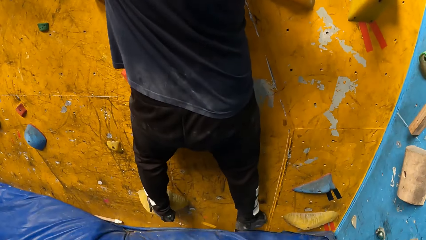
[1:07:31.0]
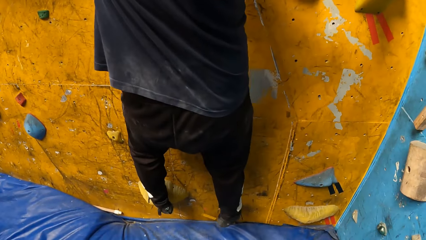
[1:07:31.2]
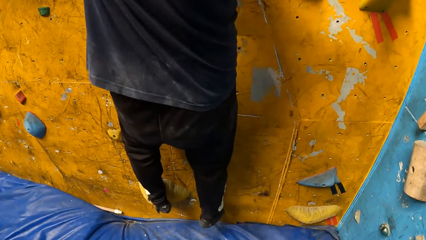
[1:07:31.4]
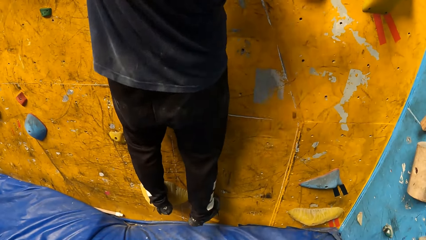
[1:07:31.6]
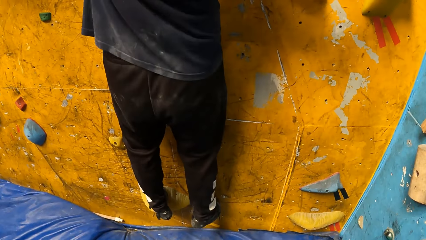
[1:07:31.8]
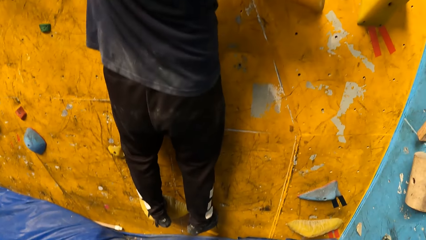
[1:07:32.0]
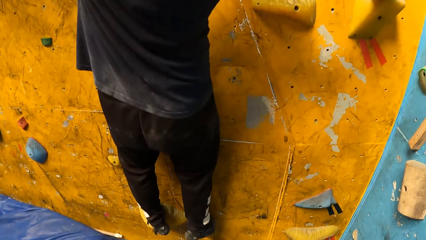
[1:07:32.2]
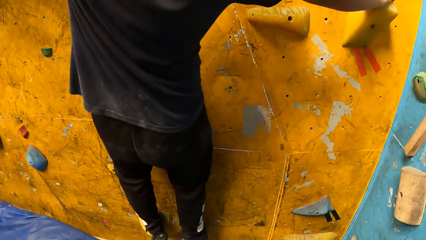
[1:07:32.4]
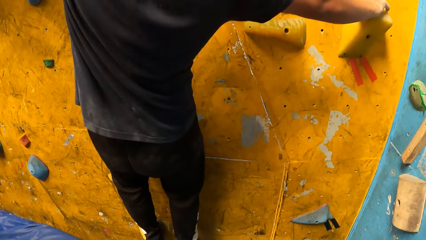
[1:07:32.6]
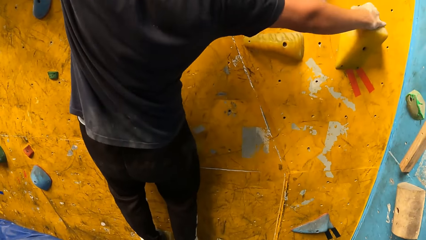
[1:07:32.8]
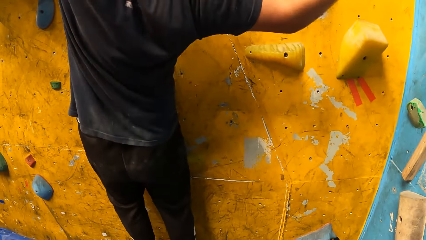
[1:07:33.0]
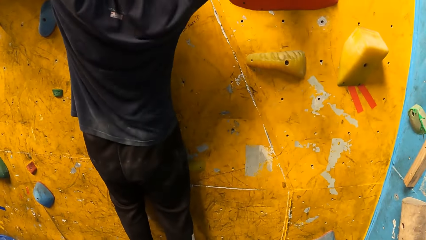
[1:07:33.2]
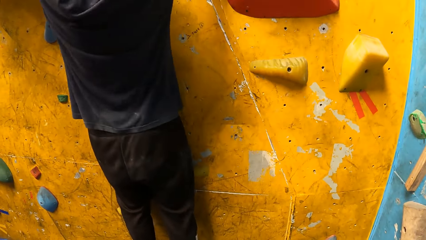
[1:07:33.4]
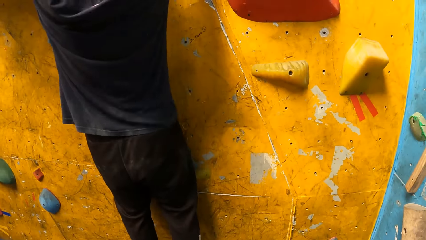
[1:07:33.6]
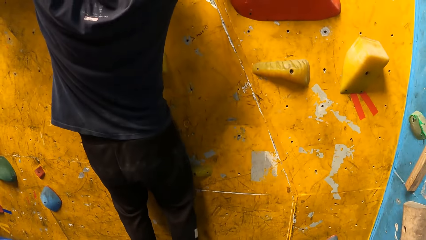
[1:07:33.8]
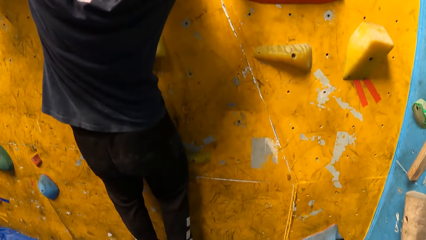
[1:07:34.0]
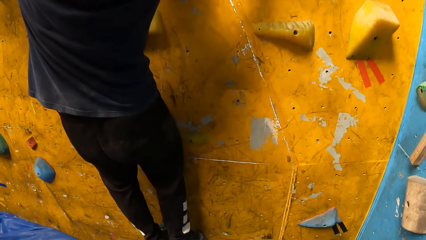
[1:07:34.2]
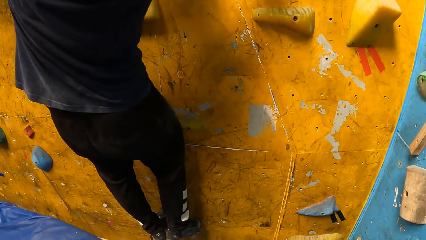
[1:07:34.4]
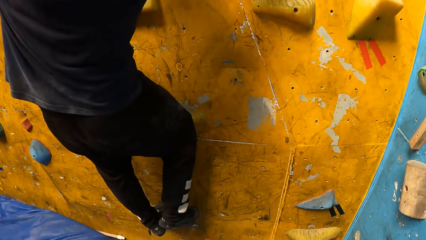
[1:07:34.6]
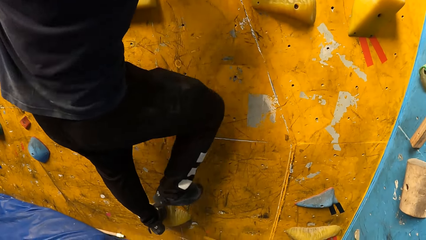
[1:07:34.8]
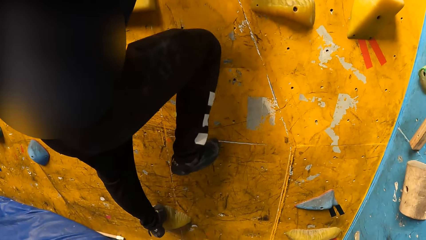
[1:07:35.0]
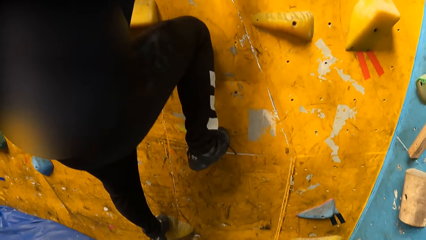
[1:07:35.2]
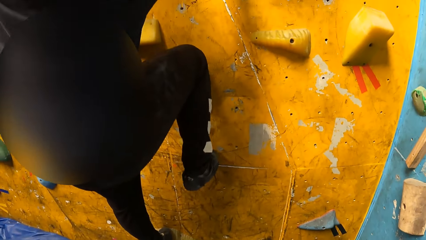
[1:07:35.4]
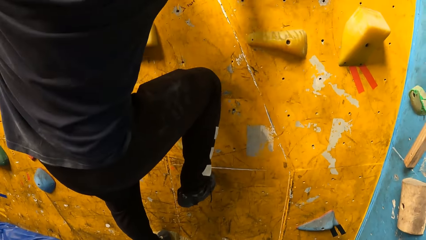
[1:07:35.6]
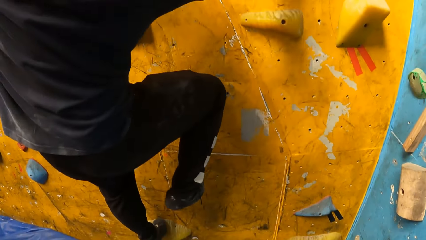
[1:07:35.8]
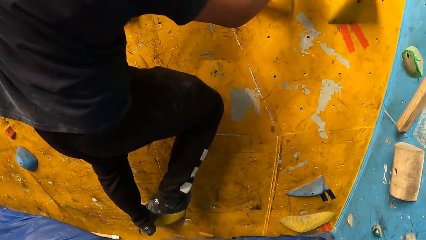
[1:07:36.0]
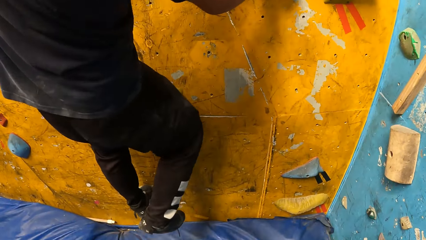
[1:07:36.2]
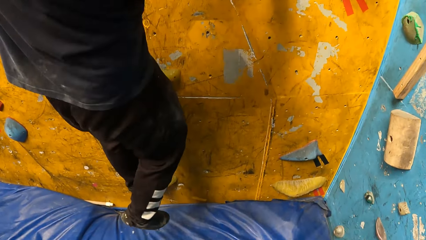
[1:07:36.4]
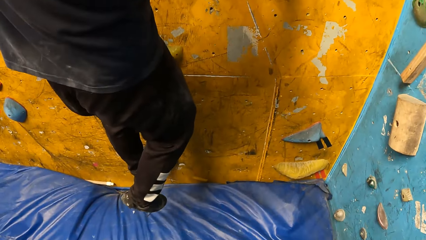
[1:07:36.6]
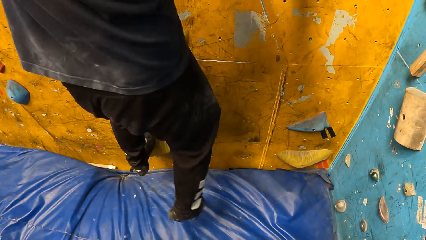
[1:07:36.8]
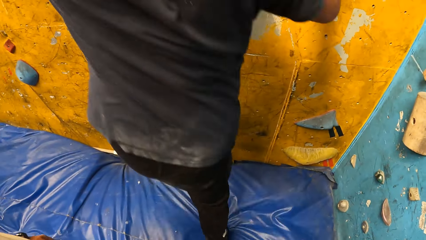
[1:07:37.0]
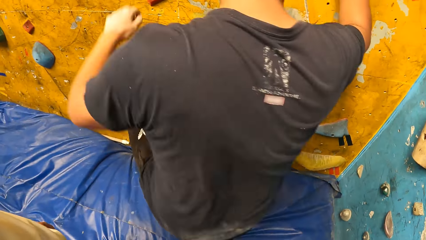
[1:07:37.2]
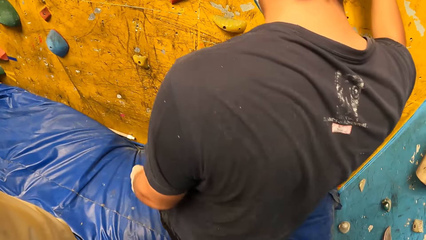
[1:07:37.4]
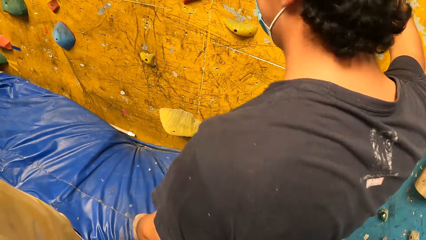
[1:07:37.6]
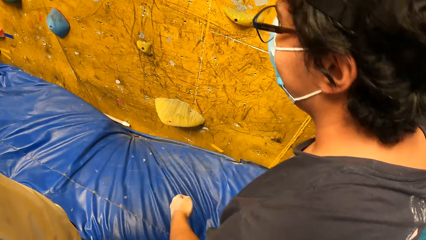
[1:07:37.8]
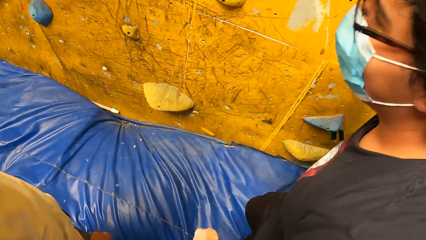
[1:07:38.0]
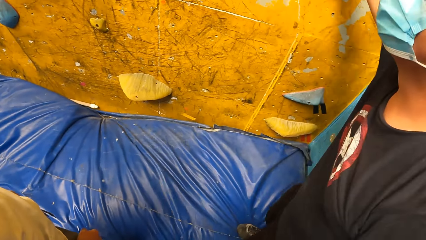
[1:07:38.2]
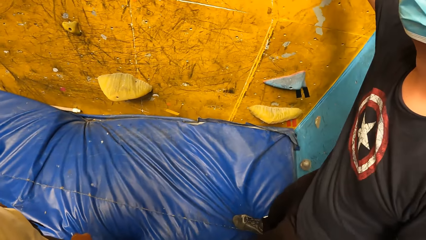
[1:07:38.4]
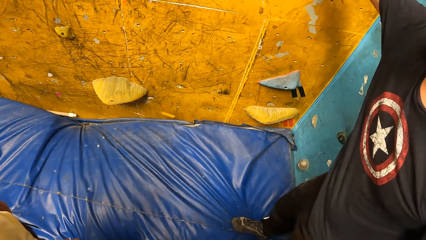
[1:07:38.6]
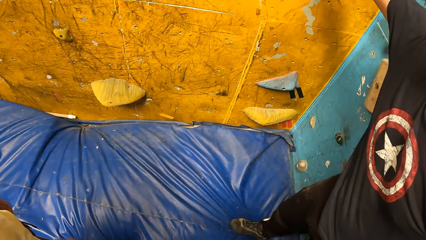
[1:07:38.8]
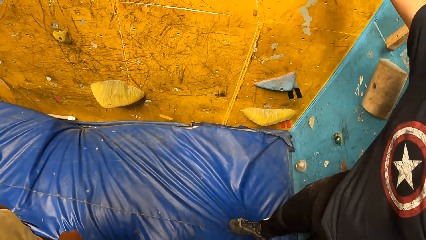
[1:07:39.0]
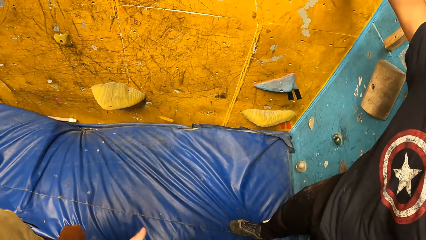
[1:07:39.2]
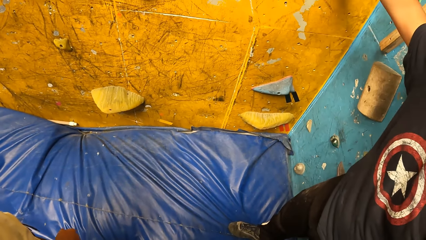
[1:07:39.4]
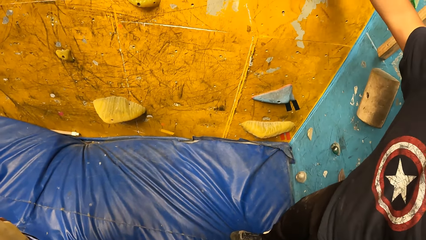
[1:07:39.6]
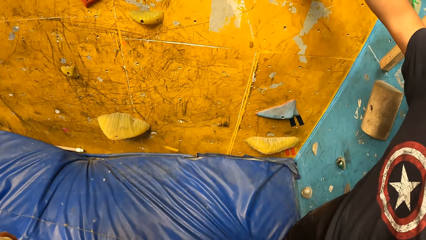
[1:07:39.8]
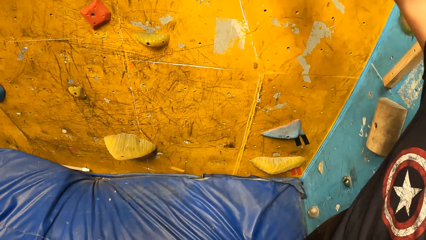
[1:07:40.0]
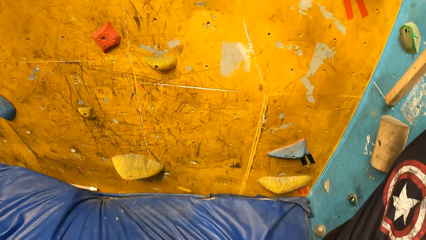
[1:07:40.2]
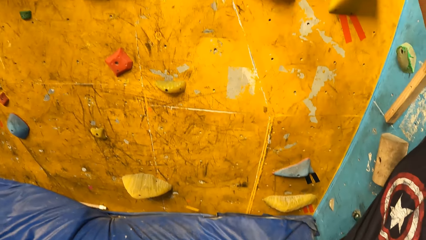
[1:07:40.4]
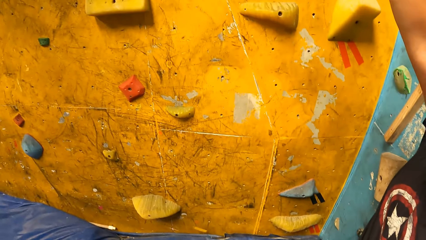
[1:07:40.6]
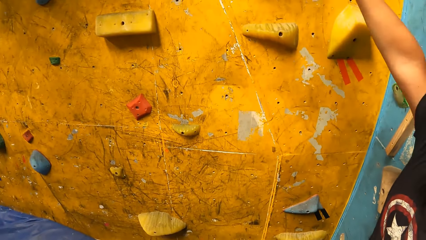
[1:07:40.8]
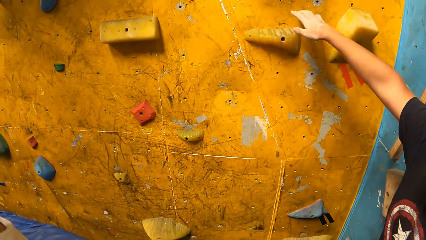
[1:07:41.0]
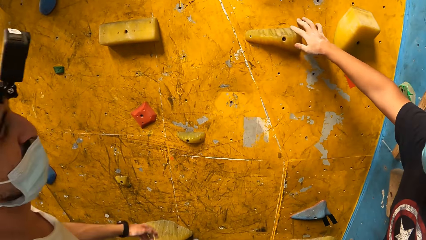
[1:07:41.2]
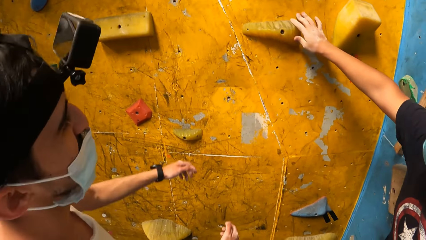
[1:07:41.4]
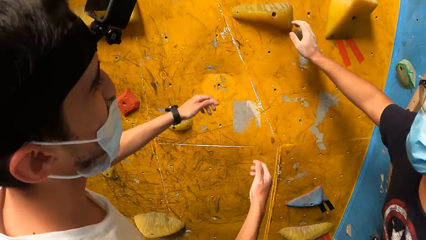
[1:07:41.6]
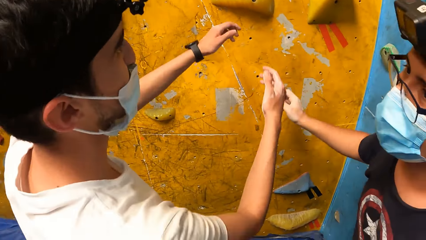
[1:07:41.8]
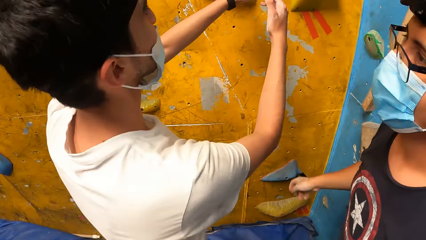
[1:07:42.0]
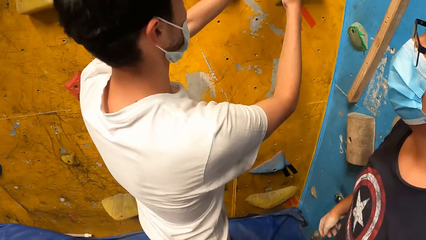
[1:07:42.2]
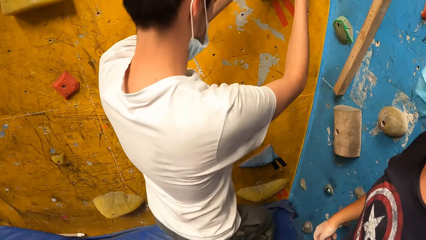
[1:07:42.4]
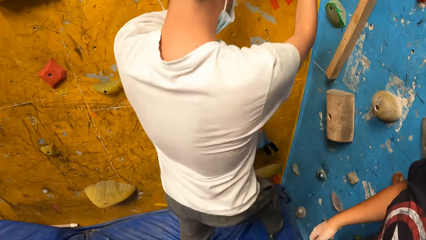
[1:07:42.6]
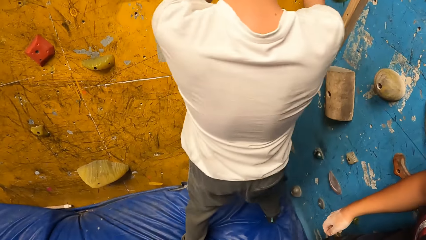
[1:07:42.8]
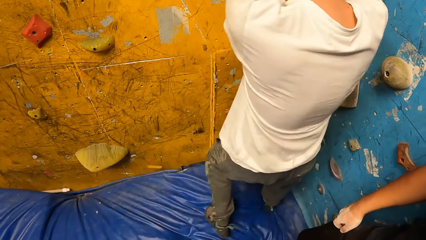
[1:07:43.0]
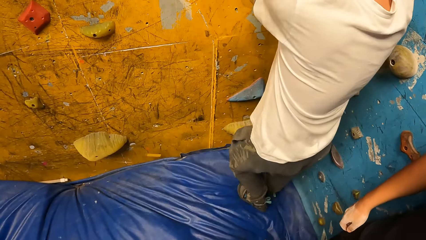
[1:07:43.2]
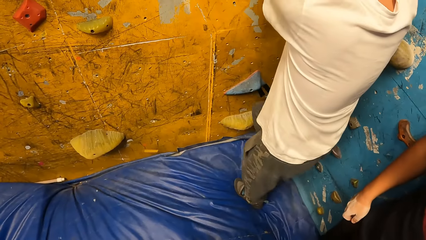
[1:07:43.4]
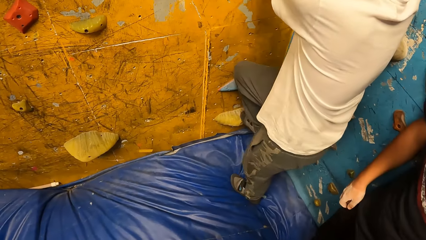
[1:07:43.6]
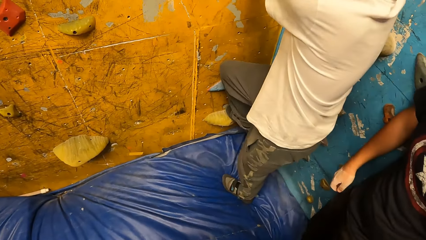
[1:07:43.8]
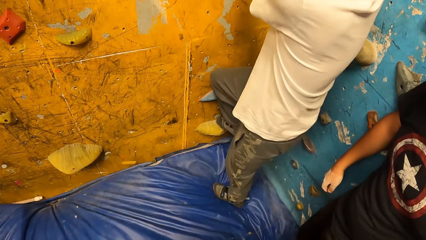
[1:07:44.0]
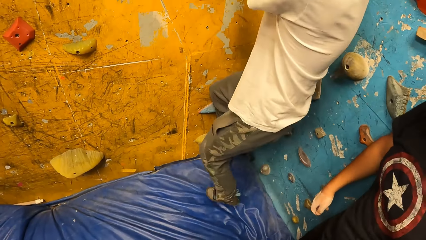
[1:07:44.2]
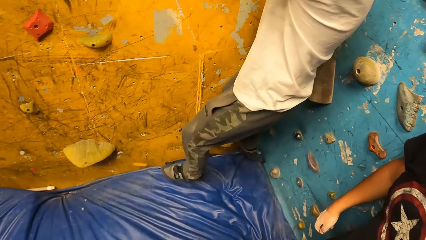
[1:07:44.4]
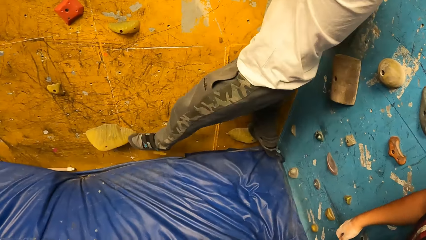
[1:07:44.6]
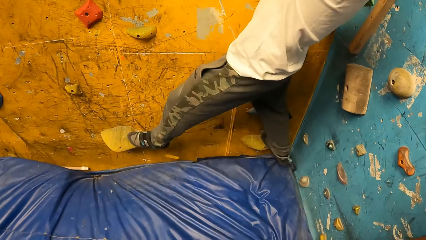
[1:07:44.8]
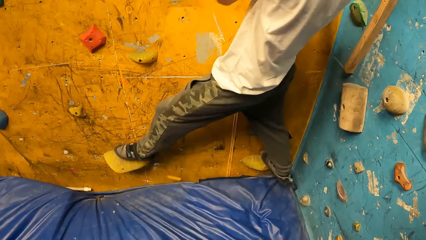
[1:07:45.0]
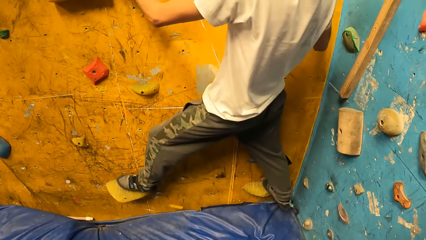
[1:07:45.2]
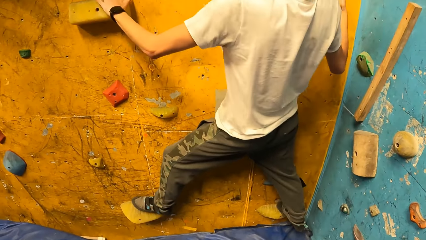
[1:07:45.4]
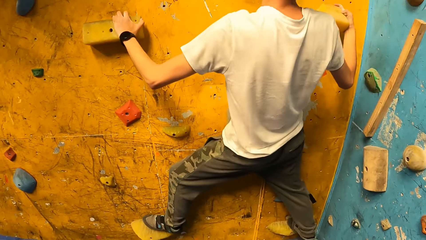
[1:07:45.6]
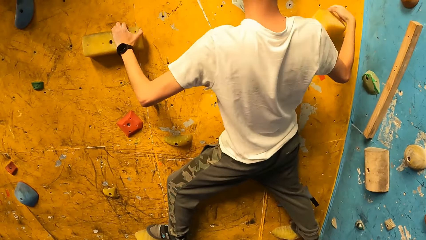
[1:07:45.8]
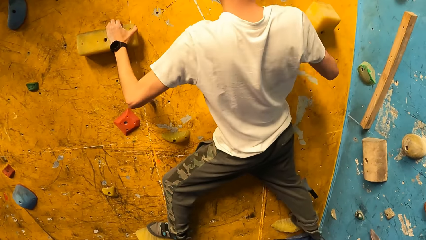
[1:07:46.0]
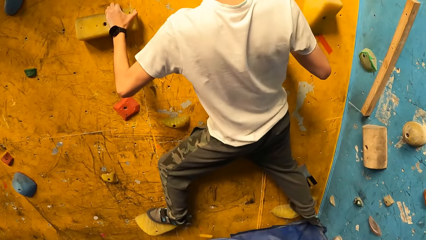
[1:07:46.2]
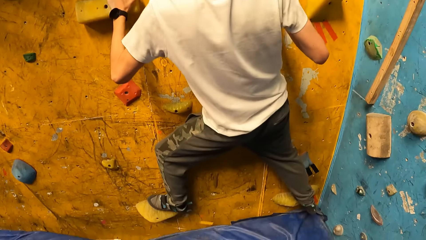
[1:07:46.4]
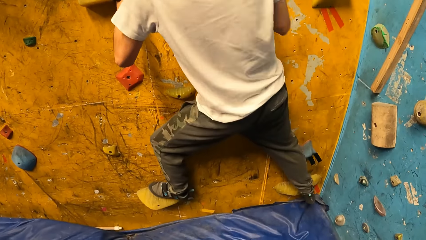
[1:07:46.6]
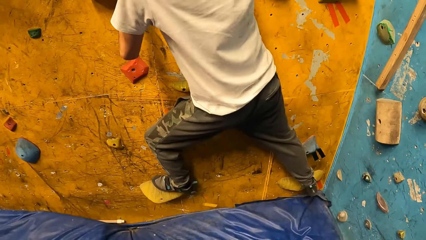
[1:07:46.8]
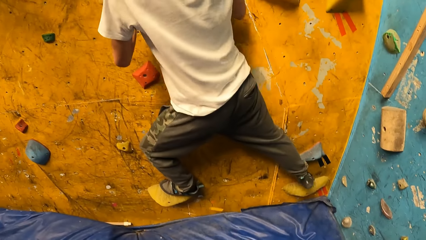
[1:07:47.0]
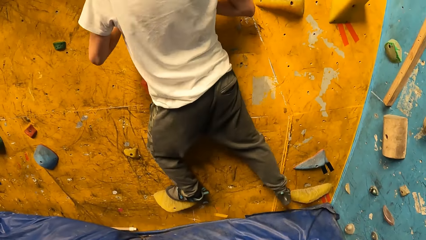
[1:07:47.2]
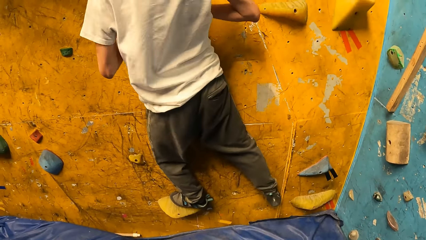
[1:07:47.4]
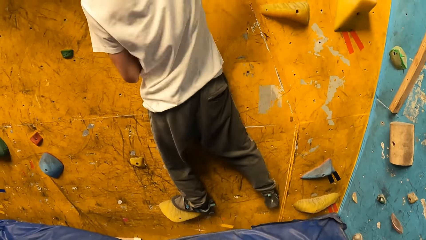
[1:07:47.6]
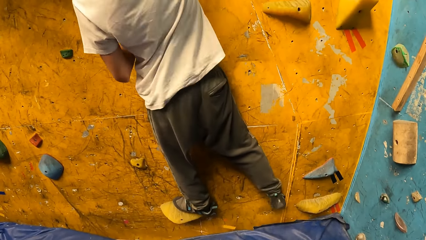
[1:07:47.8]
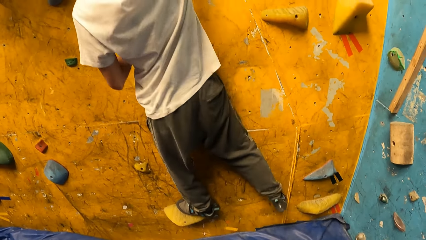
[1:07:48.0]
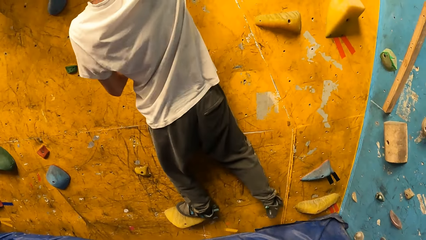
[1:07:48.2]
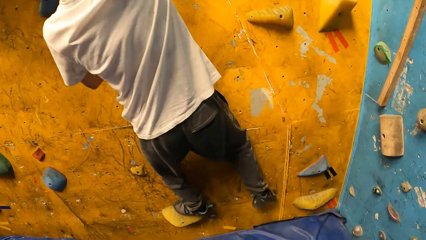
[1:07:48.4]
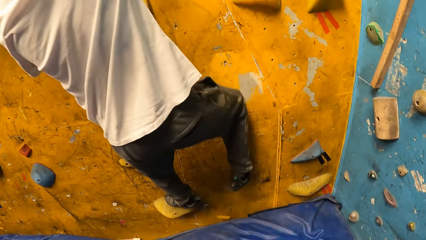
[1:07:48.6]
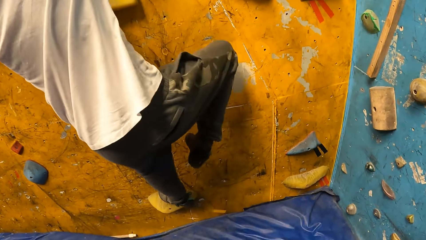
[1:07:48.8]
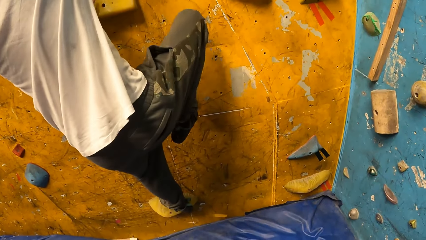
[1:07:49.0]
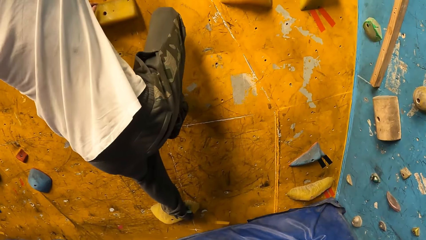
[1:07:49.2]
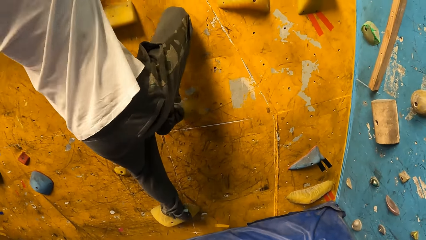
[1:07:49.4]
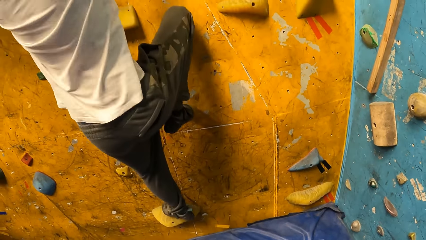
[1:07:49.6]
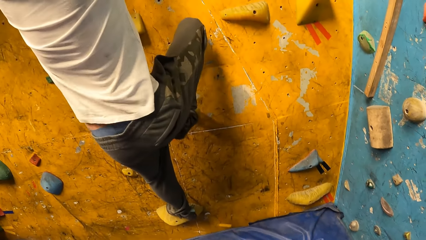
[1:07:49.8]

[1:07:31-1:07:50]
The man drops from the climbing wall. The man touches the climbing wall with his right hand. Another man climbs the climbing wall. The other man plays a rock climbing game.
